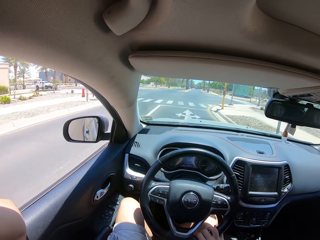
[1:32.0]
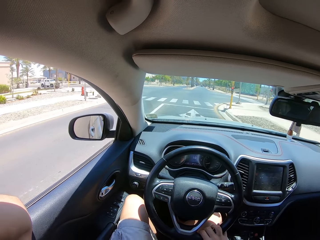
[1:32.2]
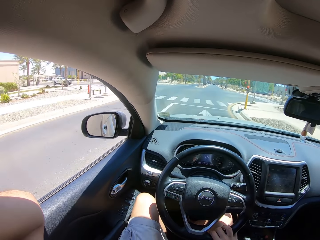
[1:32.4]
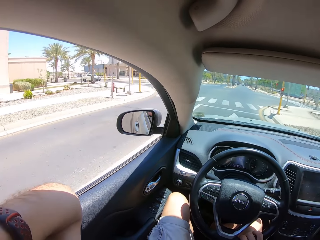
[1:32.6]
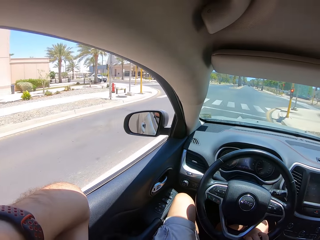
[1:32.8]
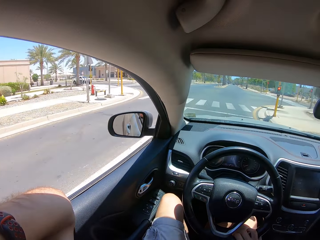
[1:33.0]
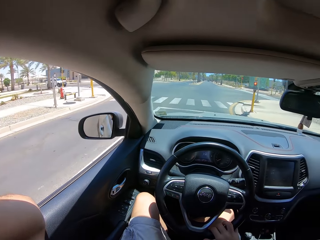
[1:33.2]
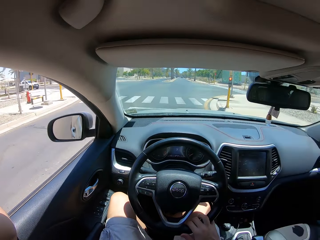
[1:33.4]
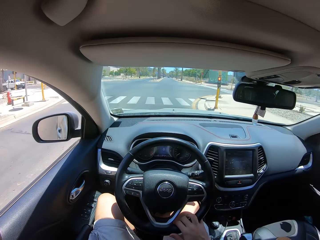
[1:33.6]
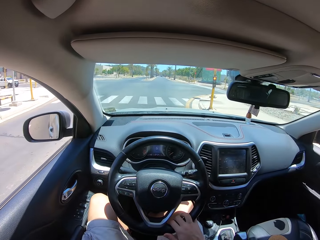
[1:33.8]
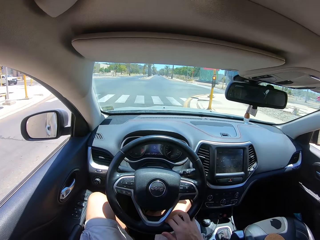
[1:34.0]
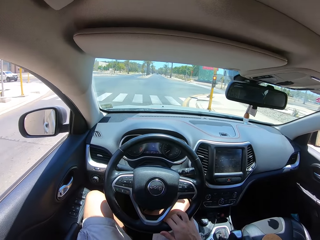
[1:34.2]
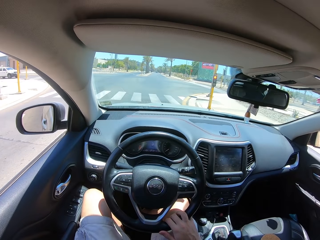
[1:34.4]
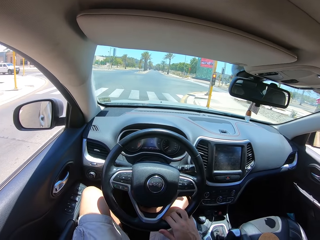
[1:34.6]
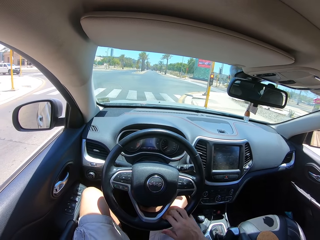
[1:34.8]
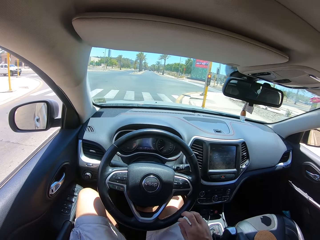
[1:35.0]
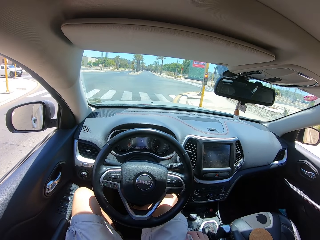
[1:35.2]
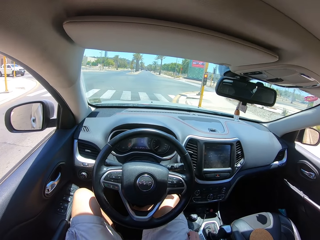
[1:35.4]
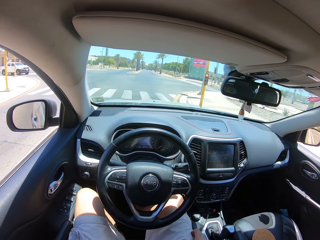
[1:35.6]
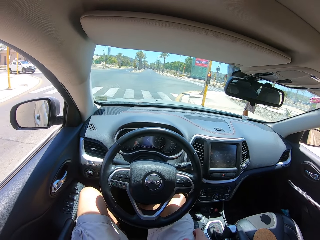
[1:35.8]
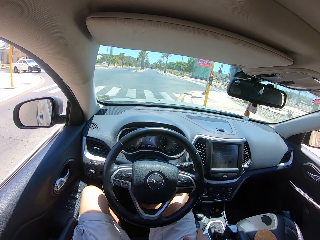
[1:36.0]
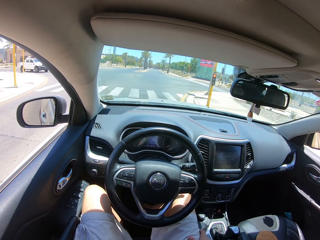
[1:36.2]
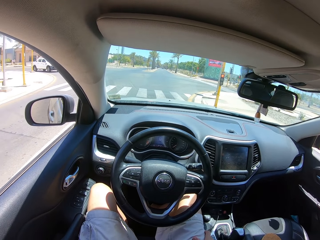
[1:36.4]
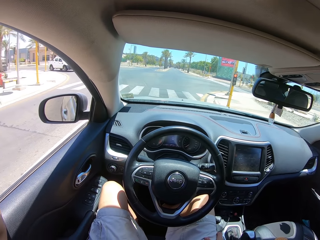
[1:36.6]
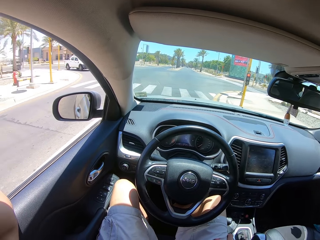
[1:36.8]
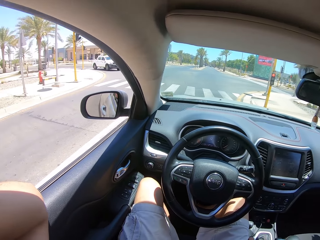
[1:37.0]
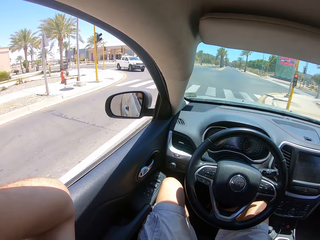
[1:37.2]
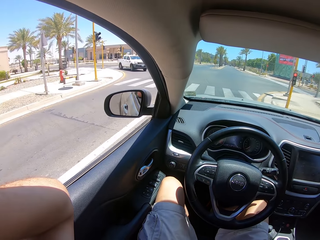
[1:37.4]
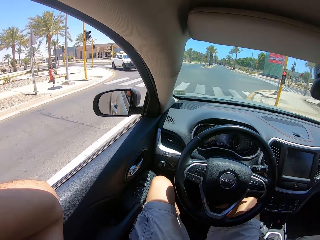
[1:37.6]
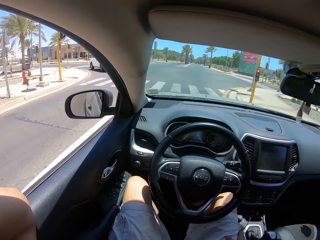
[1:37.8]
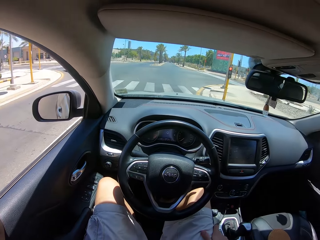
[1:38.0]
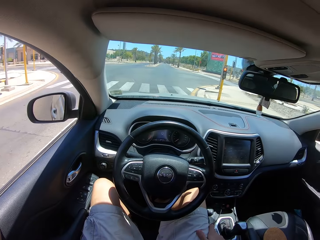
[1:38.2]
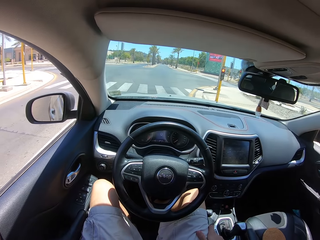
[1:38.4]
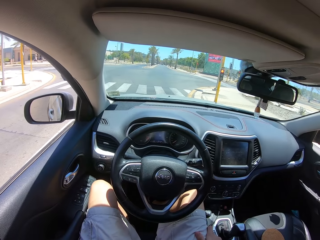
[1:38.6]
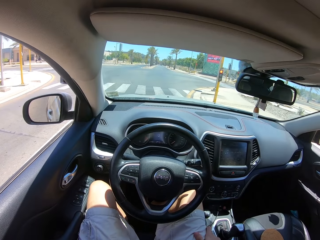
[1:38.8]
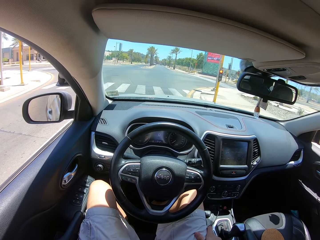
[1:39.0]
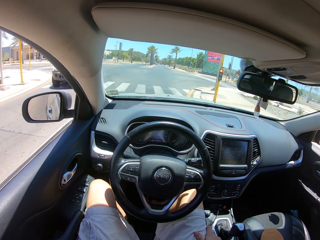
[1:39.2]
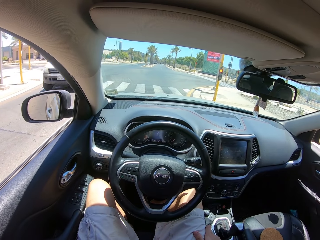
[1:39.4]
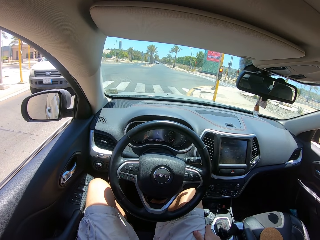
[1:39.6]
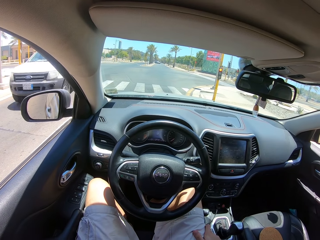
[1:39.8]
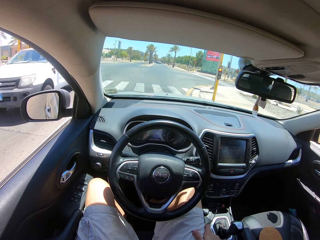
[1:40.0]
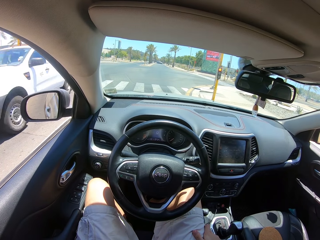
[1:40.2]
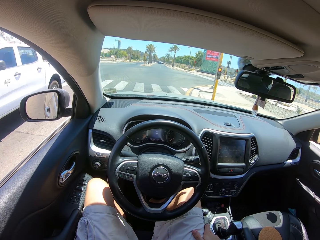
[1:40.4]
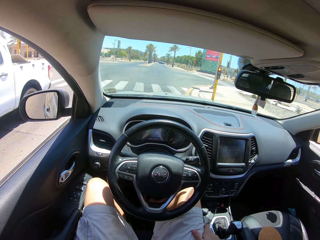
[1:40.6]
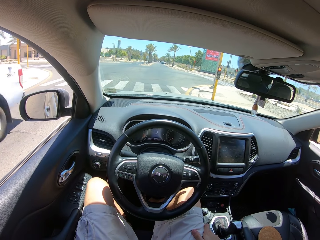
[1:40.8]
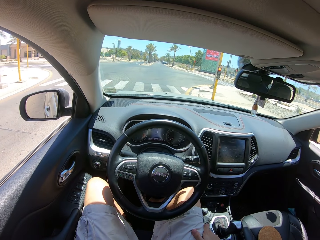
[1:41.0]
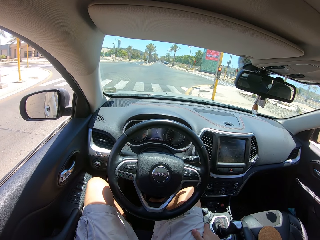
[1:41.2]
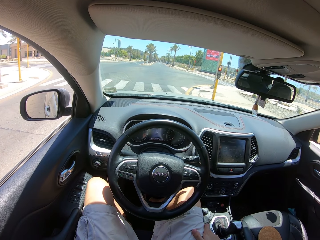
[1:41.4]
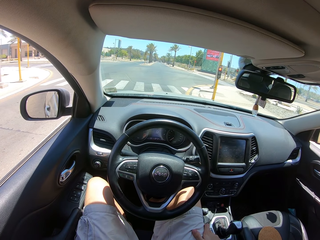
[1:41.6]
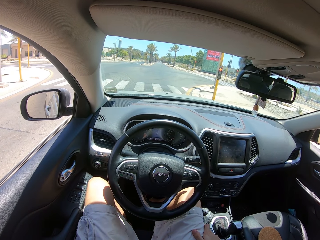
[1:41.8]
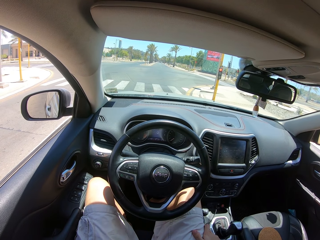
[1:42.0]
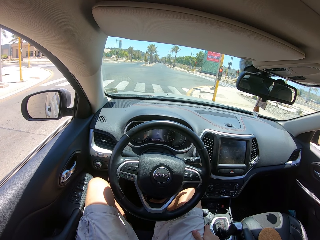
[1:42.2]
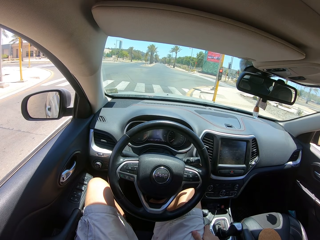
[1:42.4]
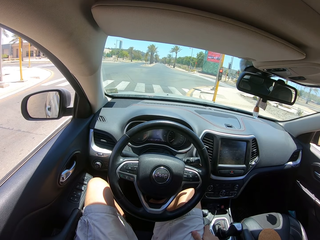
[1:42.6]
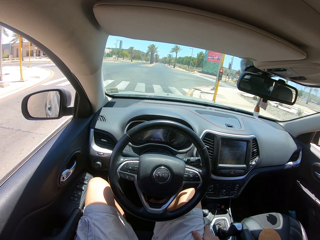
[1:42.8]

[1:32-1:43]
The camera wearer stops at the traffic light. He removes his hand from the steering wheel. He puts his hands on his thighs. He looks around.

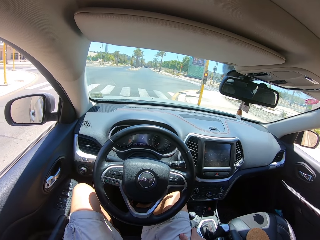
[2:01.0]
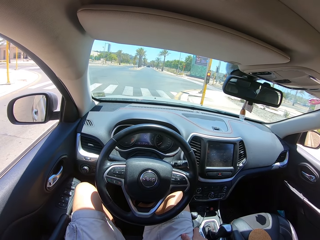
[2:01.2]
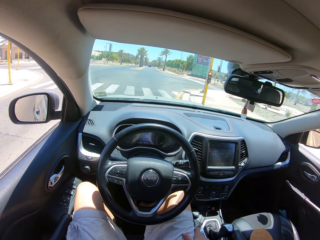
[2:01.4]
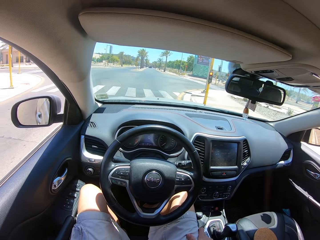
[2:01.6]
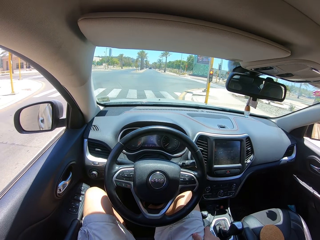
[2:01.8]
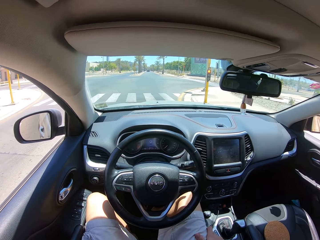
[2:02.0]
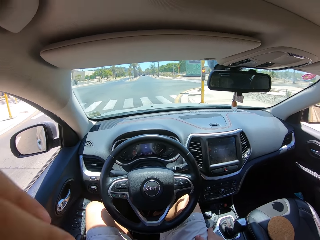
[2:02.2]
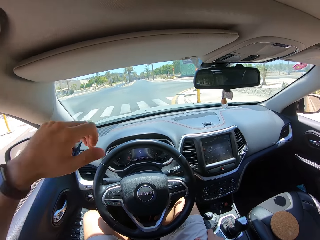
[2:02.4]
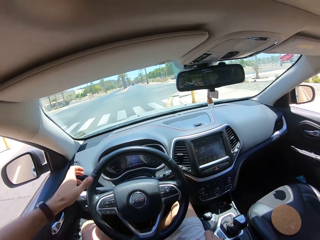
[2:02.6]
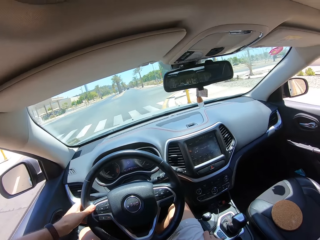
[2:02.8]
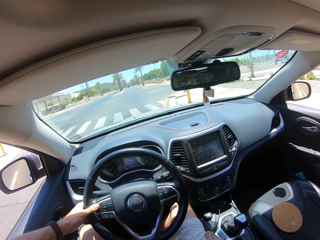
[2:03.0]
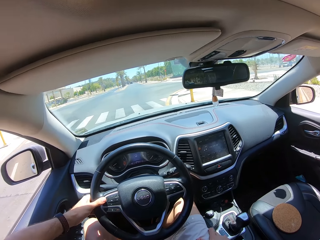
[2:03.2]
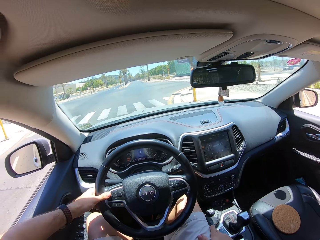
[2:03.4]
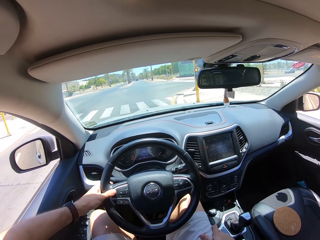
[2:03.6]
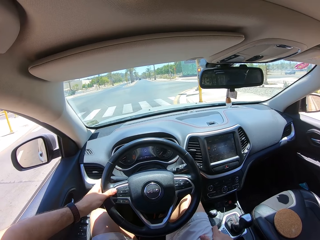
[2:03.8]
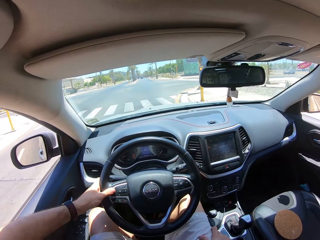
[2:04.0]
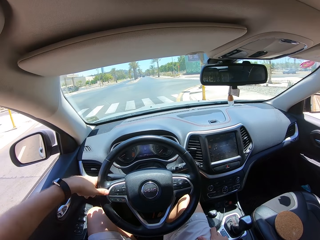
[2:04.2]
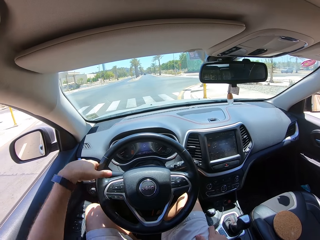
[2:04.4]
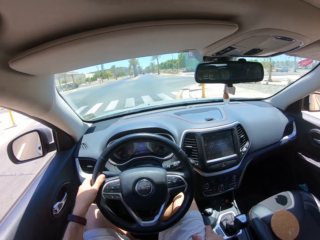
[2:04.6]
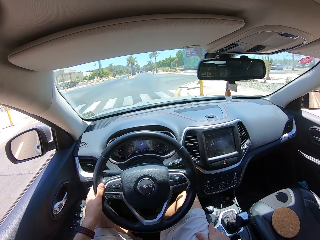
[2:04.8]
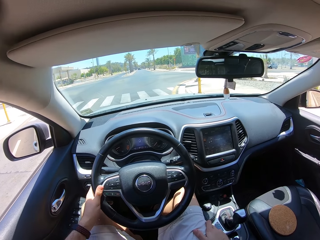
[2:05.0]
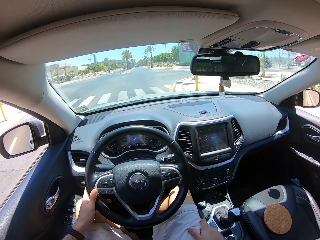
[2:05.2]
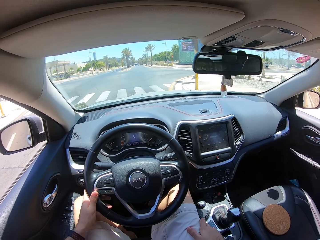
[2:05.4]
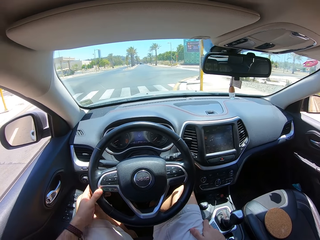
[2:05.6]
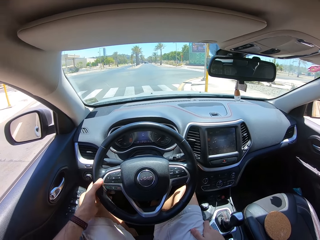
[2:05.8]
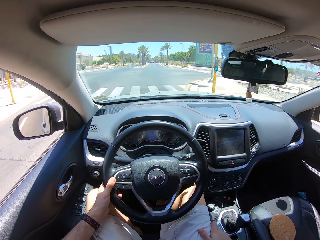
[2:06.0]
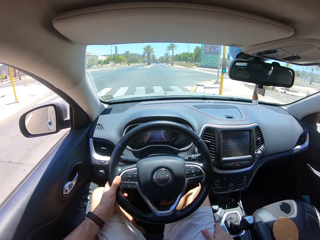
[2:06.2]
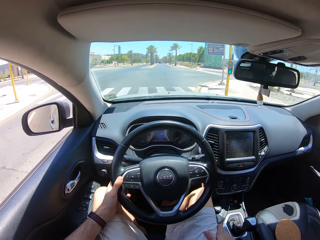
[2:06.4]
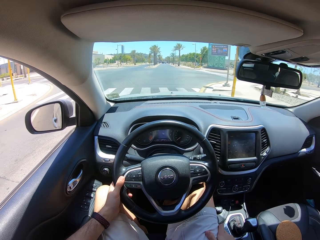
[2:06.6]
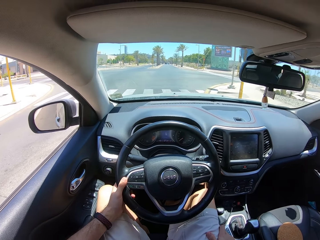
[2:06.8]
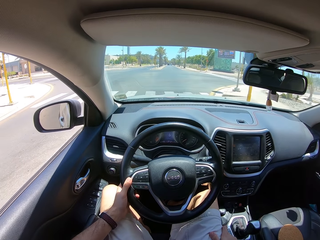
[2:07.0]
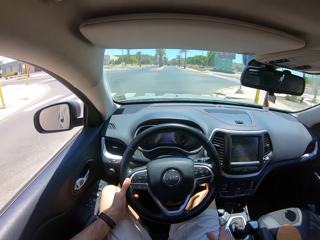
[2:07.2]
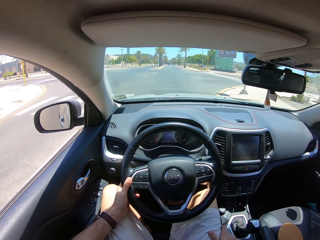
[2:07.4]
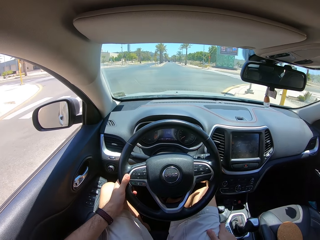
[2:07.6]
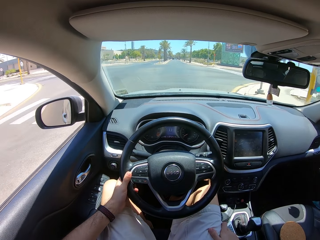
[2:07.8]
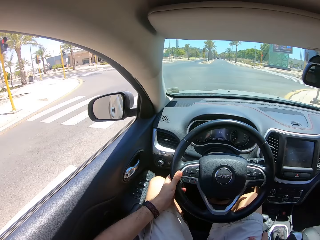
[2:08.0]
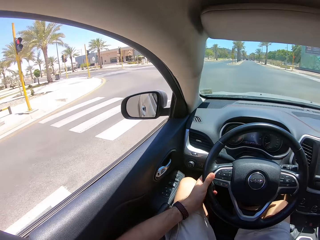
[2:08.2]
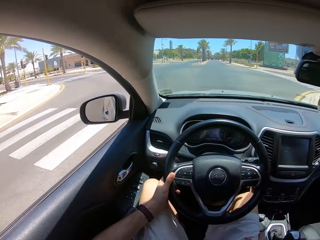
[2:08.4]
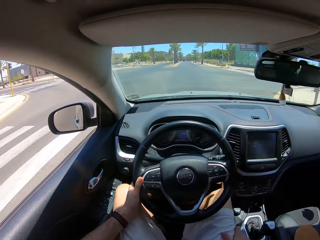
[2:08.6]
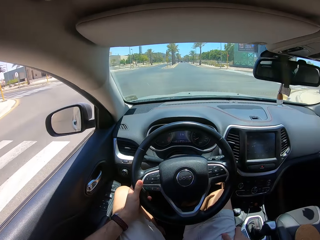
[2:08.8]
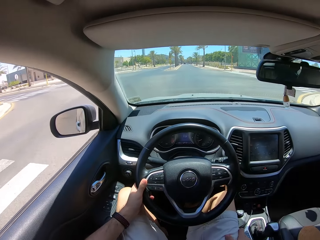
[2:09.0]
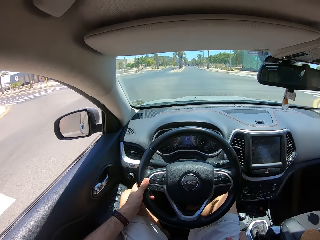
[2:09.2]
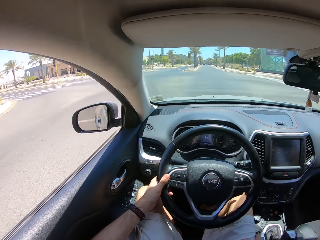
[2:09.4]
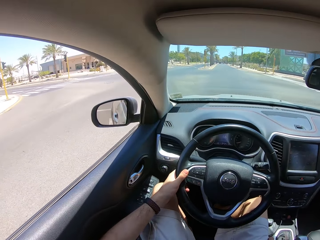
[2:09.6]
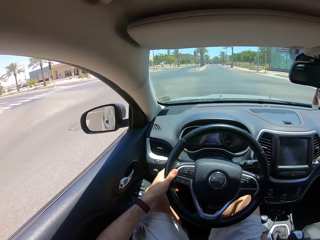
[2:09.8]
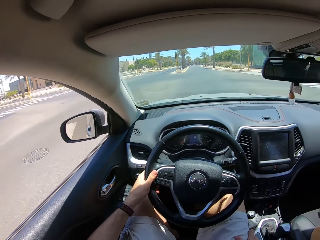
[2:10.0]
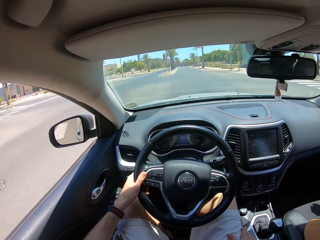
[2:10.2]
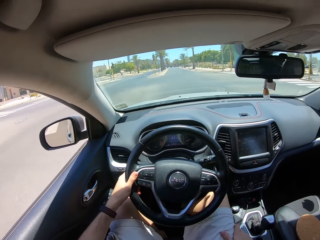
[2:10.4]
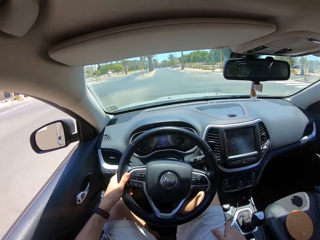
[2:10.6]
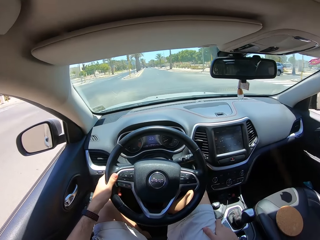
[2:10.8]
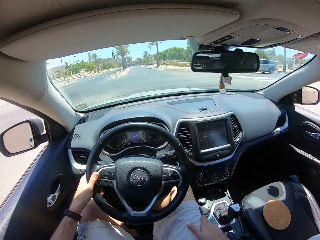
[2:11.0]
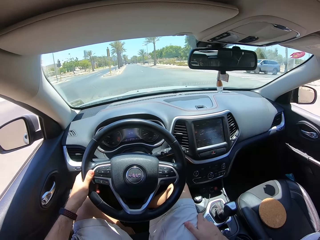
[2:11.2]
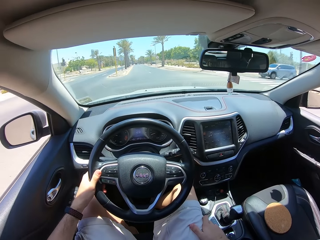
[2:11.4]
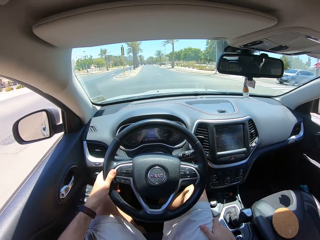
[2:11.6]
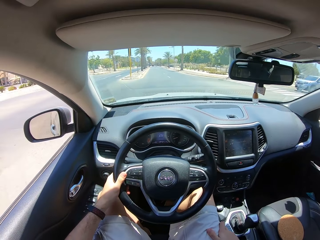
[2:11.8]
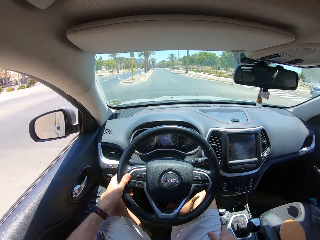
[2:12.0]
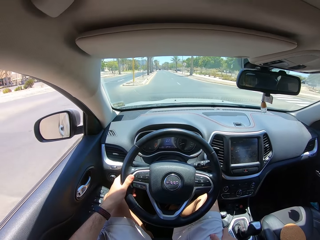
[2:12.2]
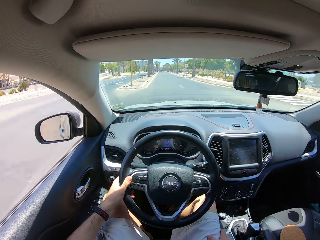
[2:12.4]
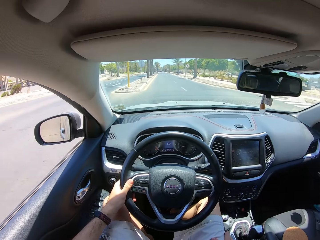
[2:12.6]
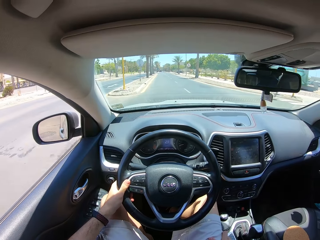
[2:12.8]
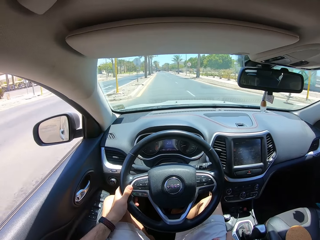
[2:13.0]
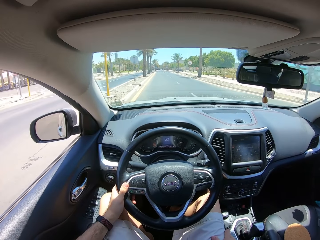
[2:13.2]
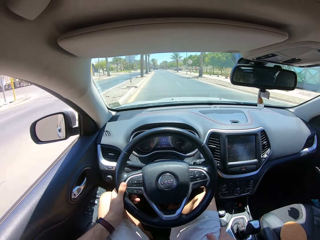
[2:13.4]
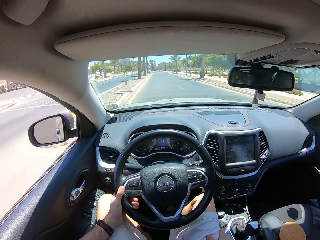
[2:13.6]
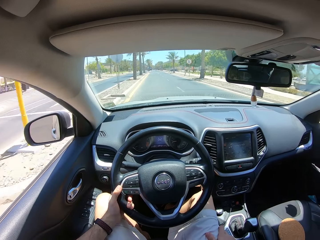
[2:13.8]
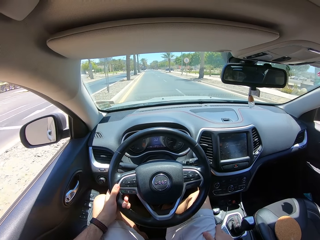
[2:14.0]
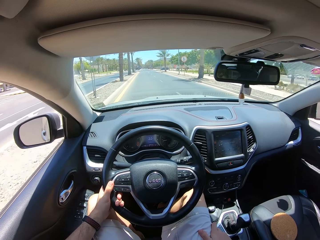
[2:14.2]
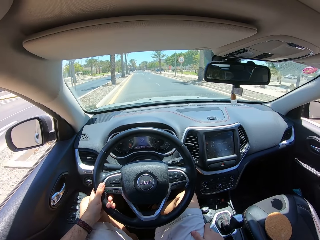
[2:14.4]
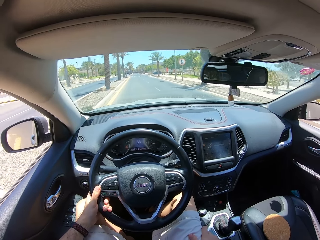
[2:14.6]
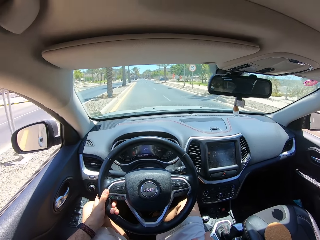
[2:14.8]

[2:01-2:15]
The camera wearer looks around. They hold the steering wheel. They drive the car on the road. They turn the steering wheel.
